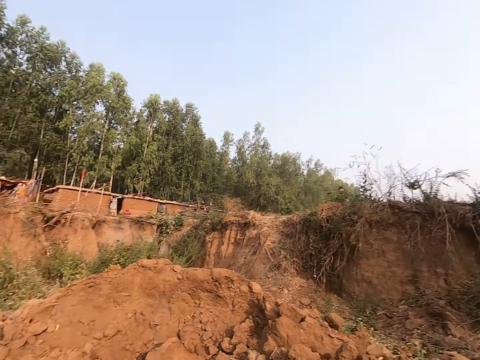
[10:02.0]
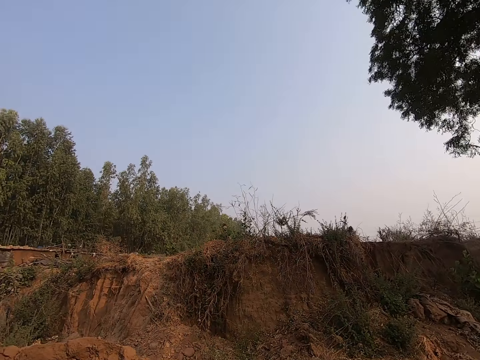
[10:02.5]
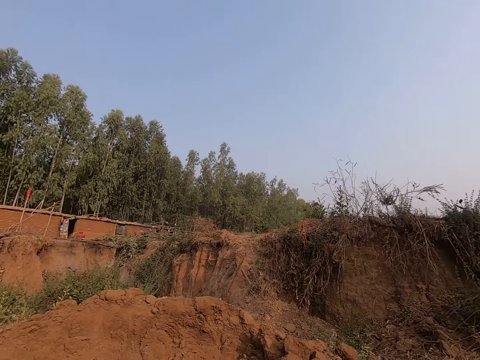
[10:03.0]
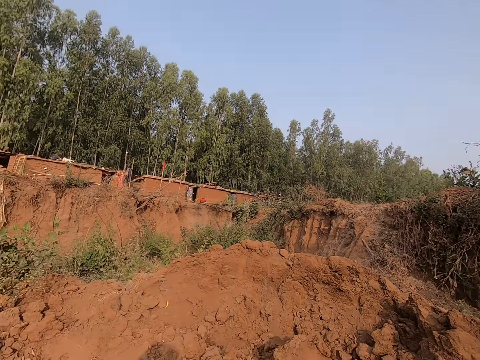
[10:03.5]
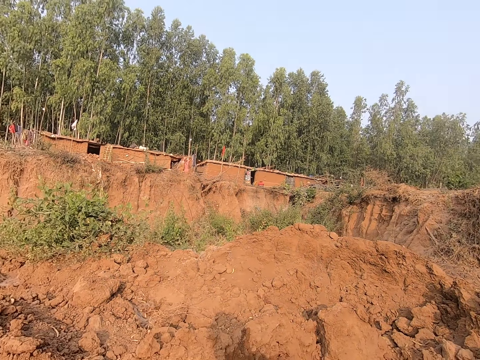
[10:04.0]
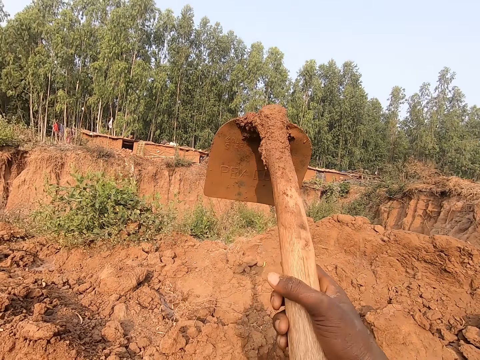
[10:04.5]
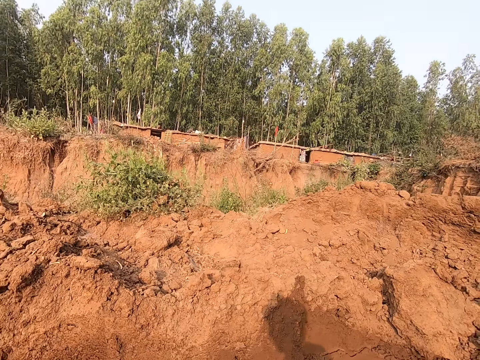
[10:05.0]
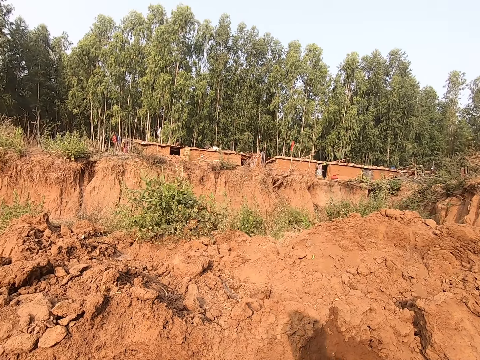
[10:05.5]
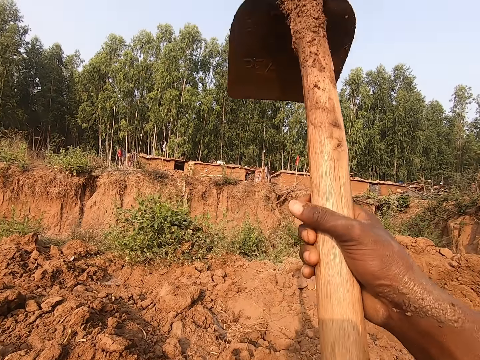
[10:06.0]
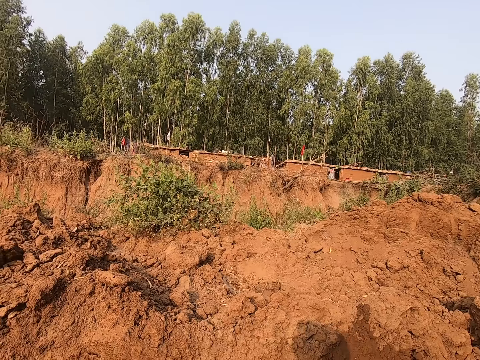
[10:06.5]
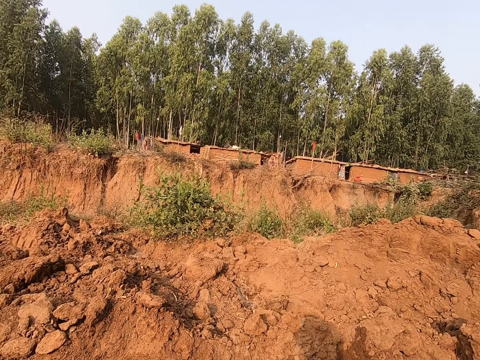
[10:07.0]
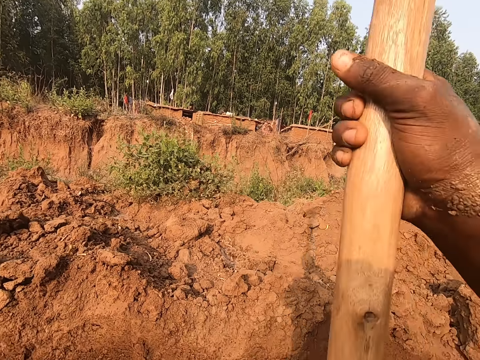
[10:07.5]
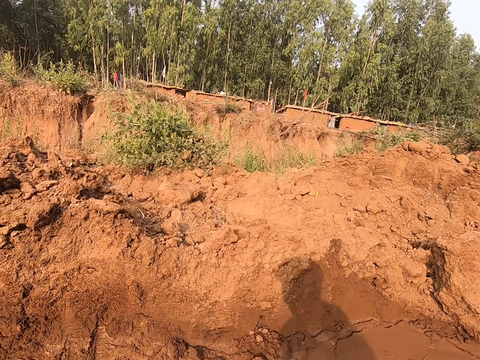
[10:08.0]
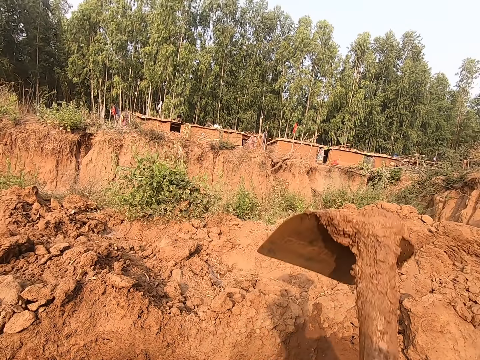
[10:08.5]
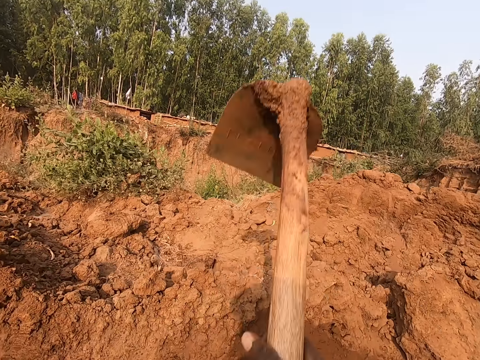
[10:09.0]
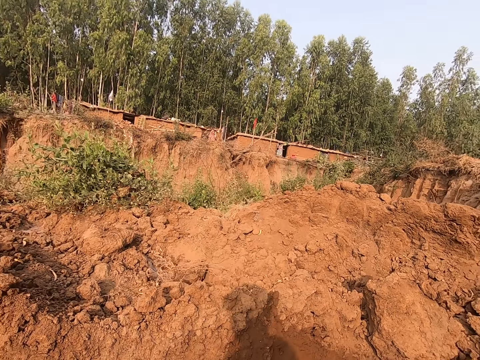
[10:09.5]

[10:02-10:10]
The camera wearer digs the ground with the hoe in his hands.

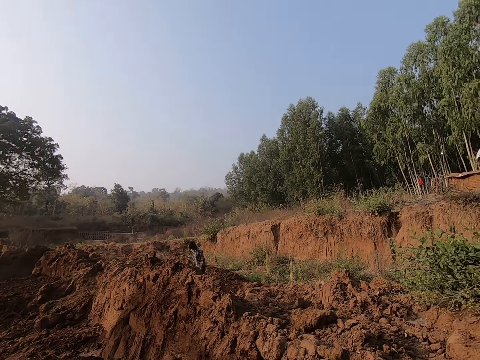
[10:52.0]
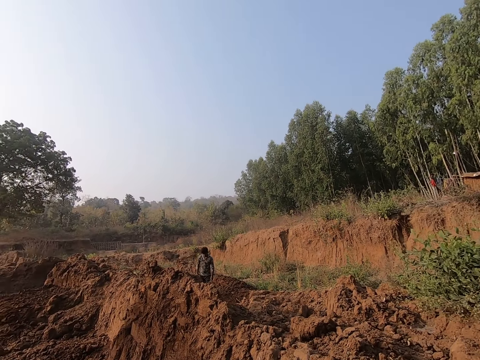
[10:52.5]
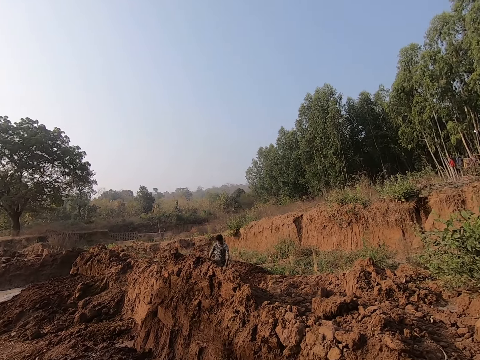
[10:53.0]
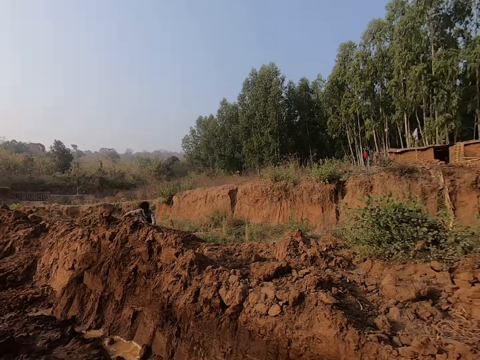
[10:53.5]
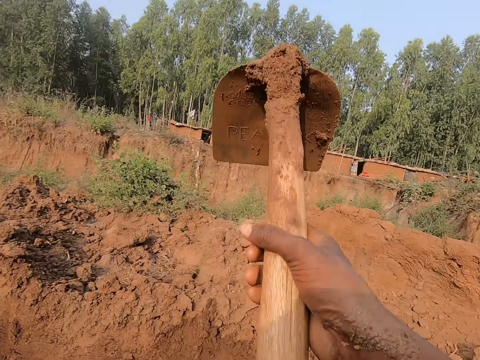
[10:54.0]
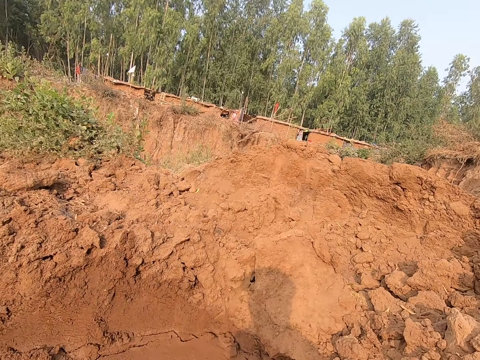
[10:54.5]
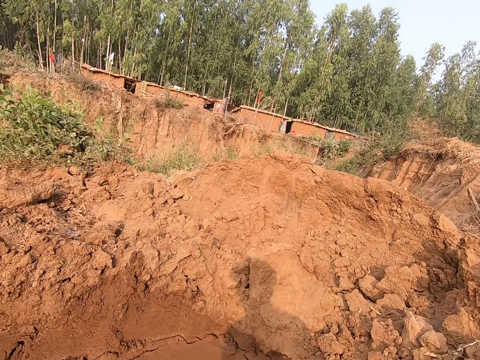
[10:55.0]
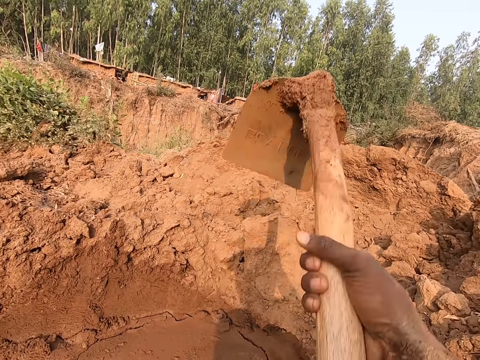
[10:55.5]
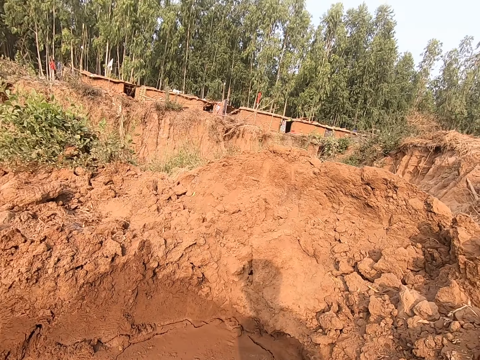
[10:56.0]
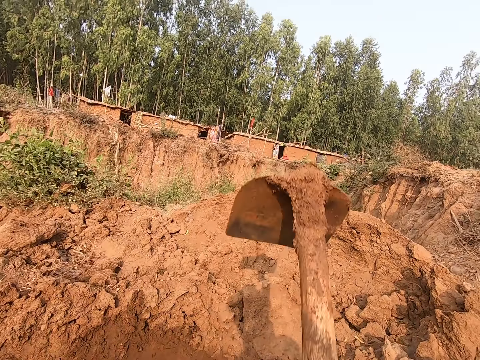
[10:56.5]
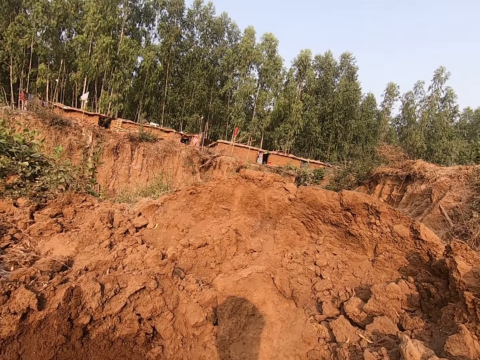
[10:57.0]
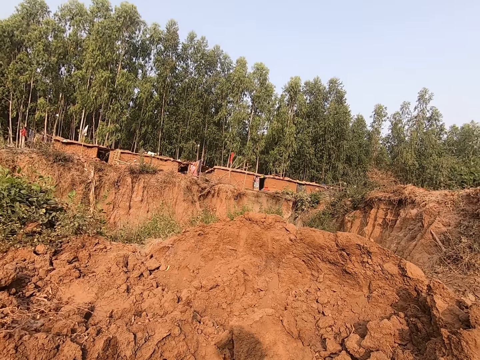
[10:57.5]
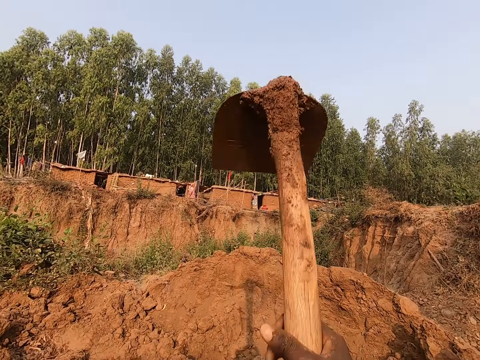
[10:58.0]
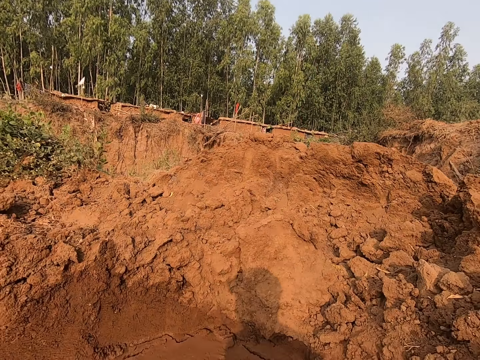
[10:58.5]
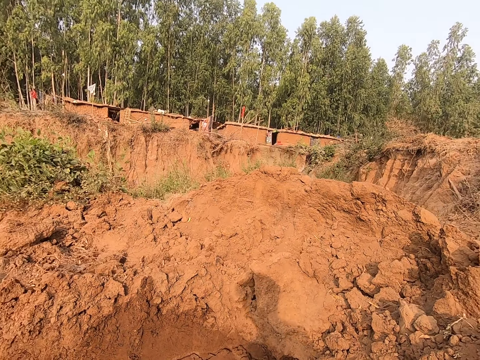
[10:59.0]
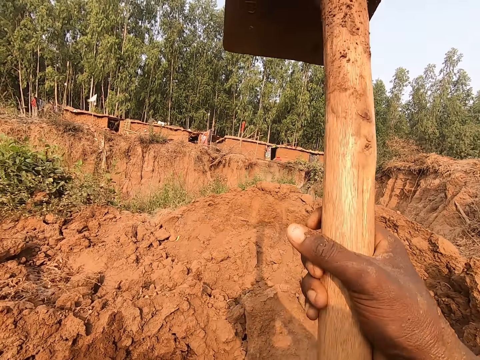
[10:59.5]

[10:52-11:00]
The camera wearer digs the ground with the hoe in his hands.

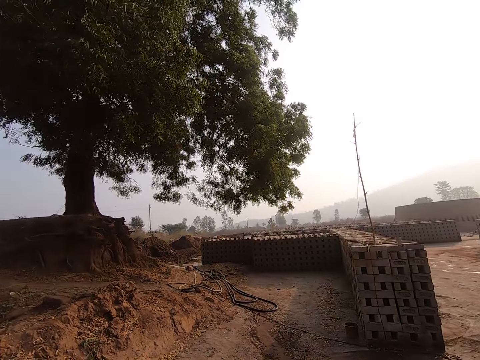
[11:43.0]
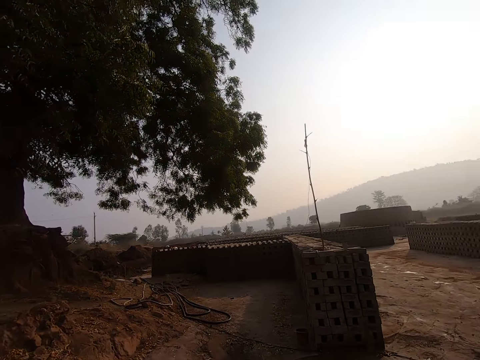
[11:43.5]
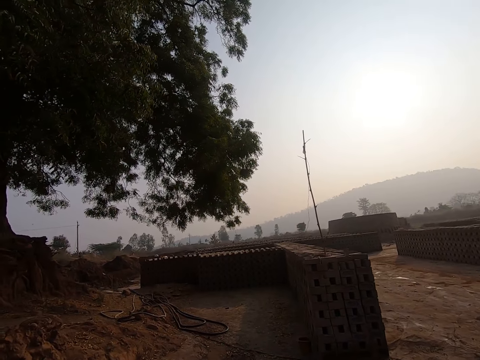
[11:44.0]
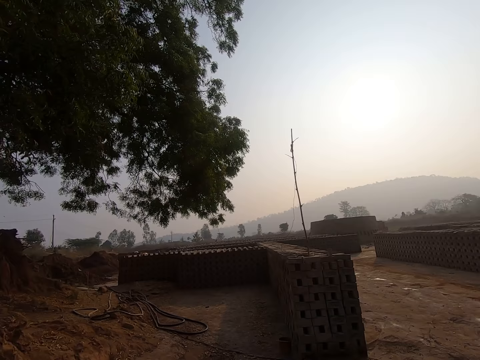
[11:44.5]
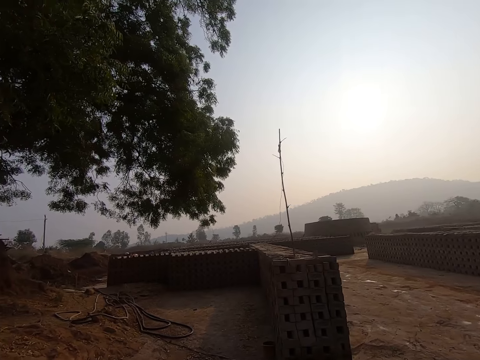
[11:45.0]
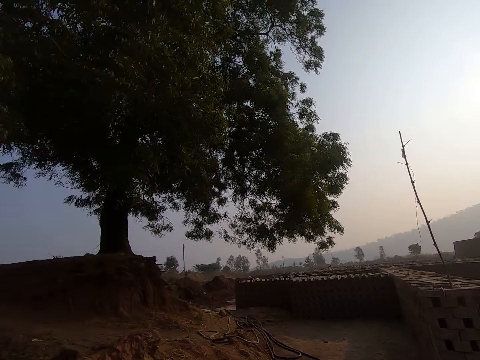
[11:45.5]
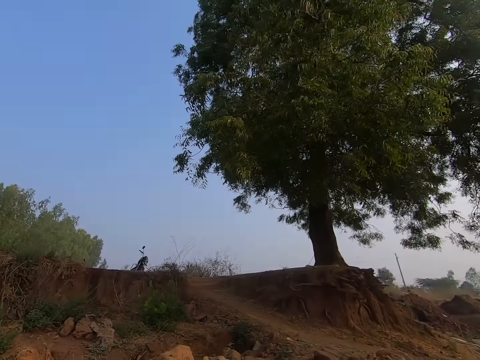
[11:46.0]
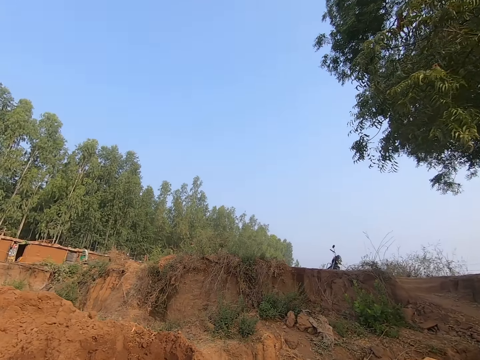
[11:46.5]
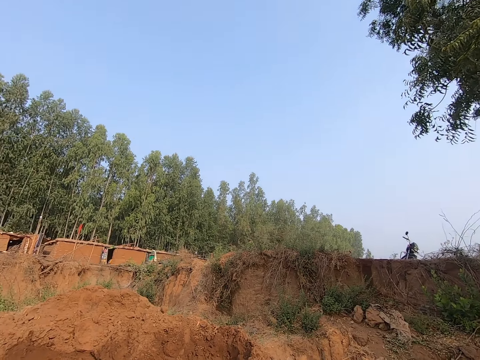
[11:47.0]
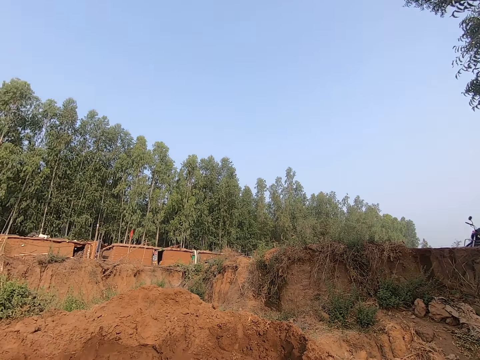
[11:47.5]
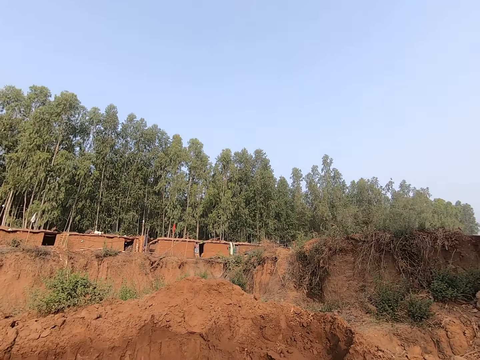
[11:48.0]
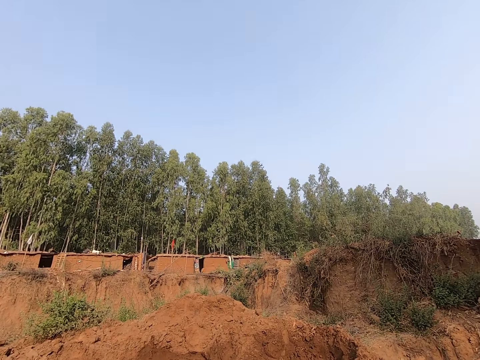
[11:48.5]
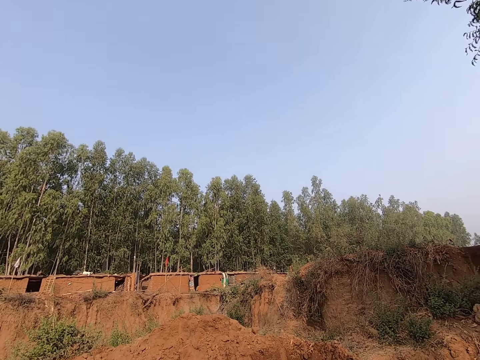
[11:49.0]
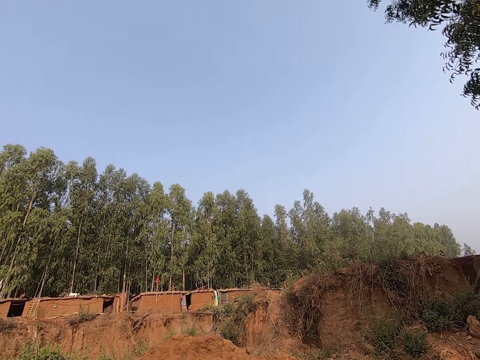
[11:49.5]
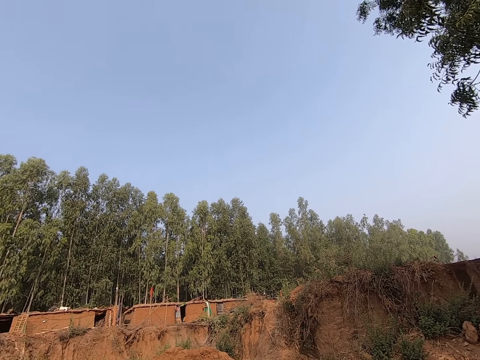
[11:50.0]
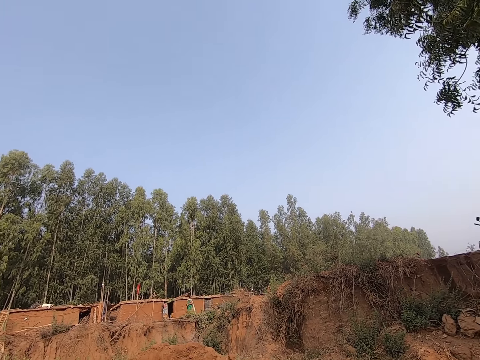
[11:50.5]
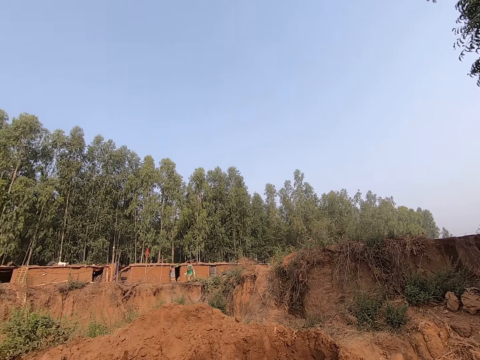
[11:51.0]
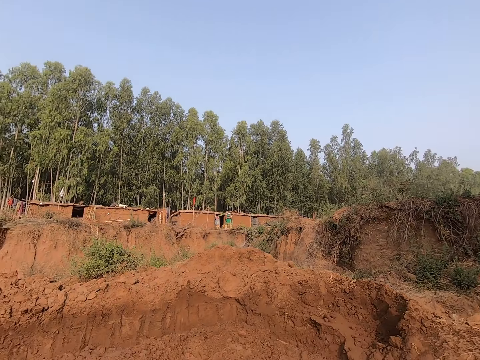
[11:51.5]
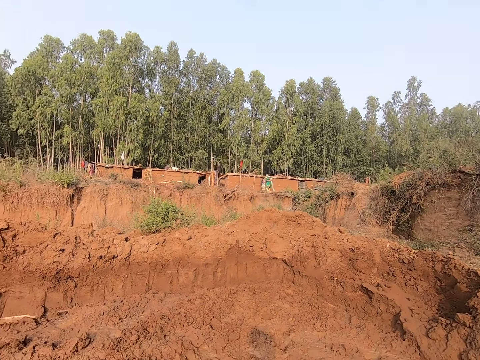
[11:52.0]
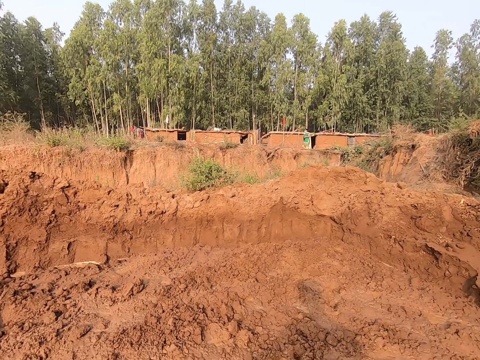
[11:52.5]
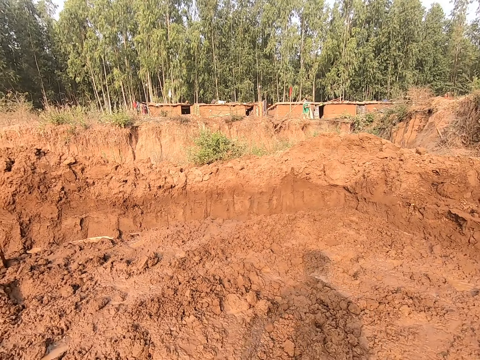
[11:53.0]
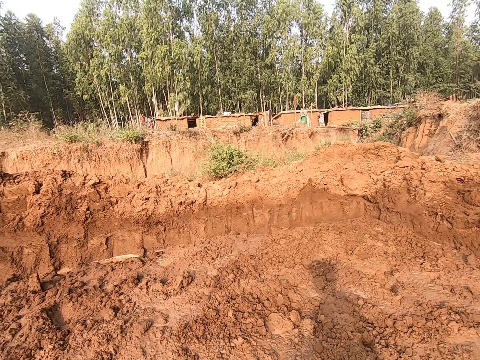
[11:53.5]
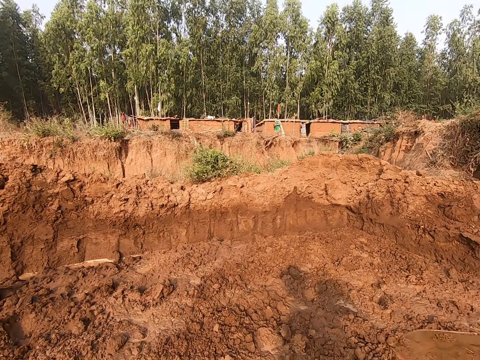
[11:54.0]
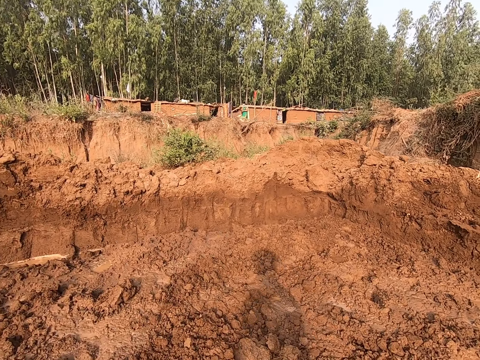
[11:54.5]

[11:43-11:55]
The camera wearer looks towards the blocks.
